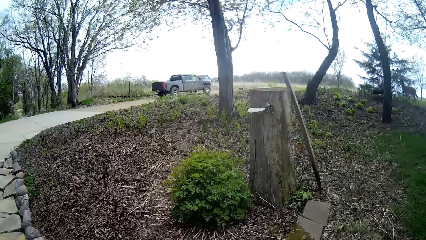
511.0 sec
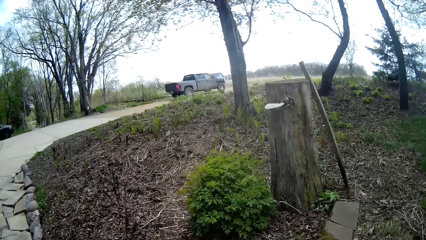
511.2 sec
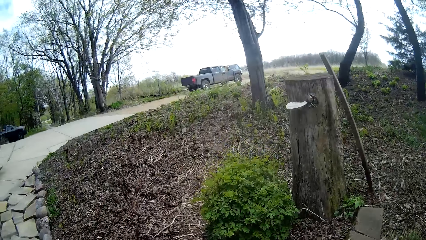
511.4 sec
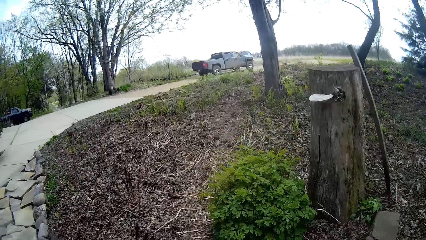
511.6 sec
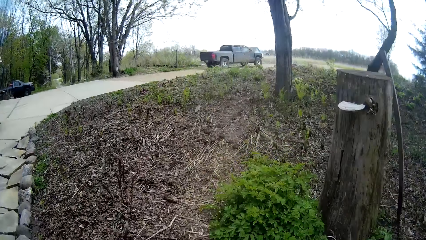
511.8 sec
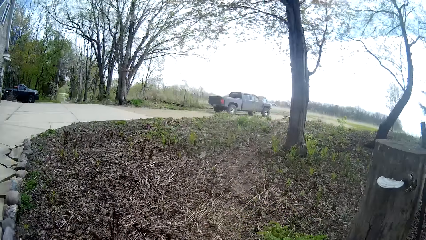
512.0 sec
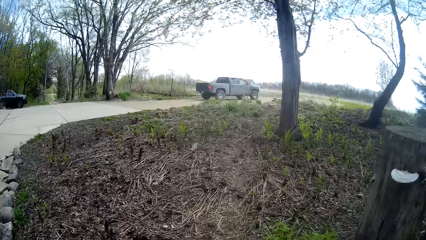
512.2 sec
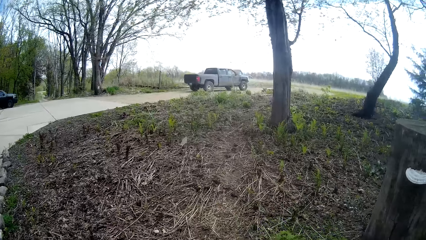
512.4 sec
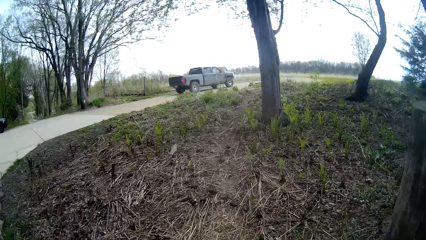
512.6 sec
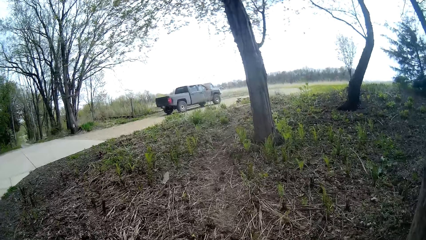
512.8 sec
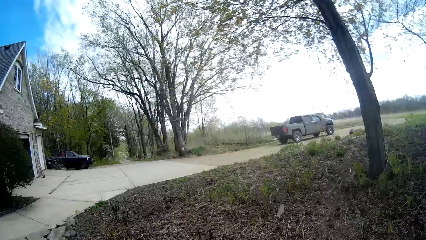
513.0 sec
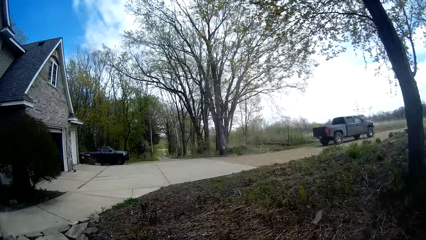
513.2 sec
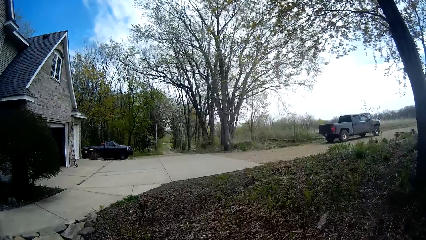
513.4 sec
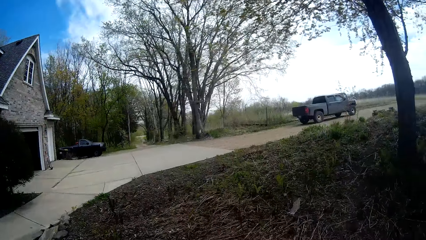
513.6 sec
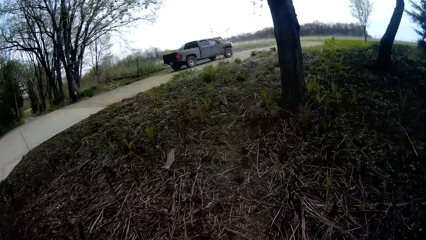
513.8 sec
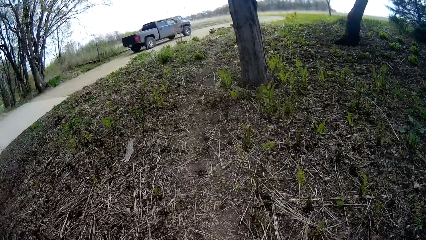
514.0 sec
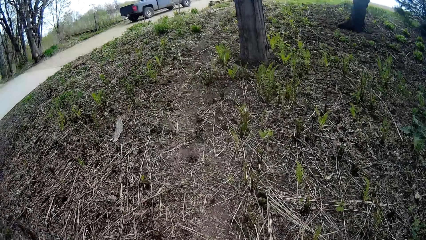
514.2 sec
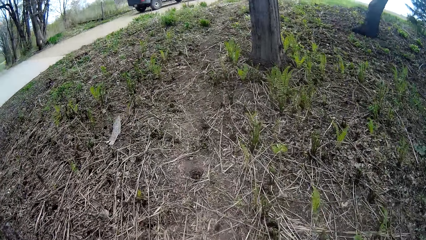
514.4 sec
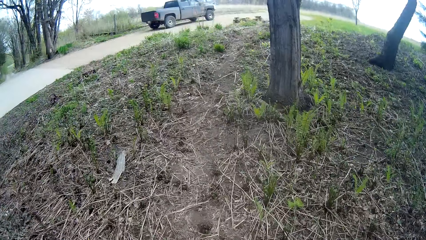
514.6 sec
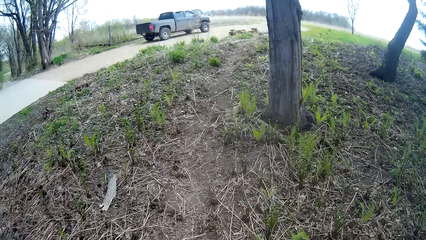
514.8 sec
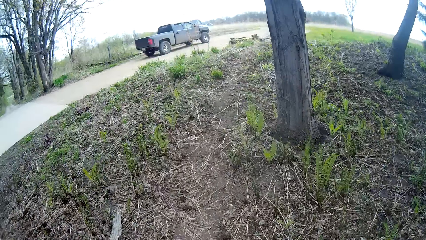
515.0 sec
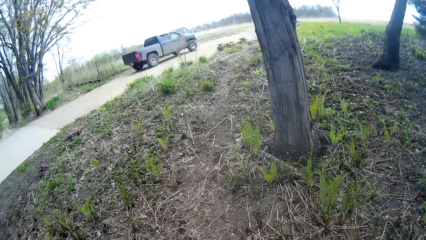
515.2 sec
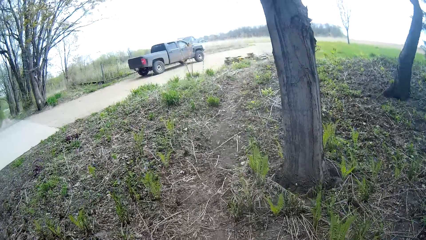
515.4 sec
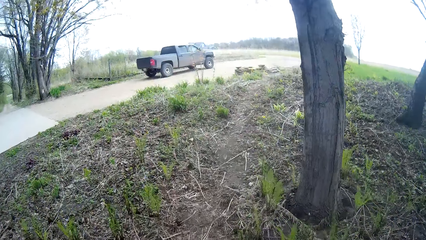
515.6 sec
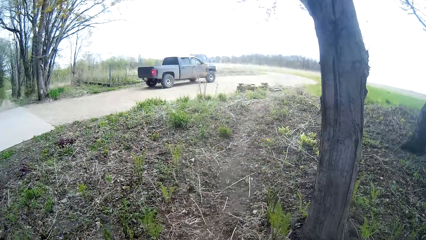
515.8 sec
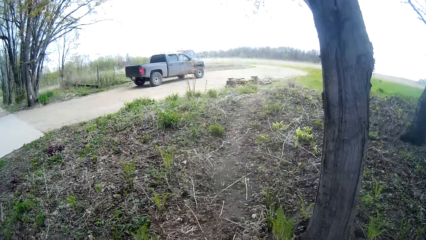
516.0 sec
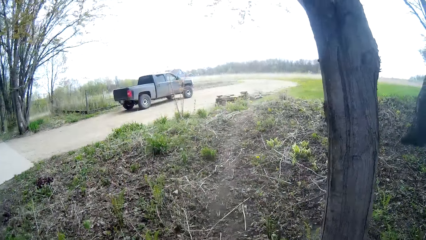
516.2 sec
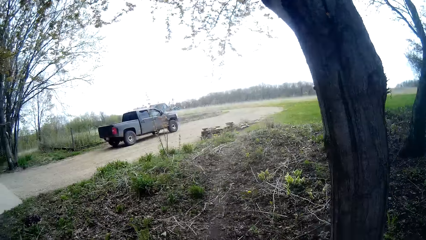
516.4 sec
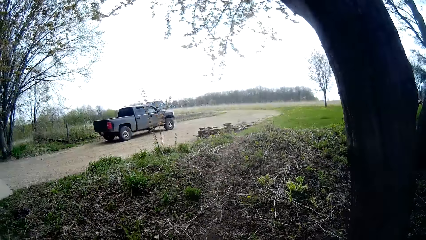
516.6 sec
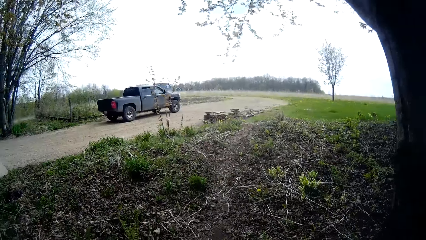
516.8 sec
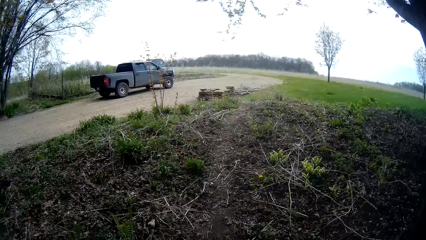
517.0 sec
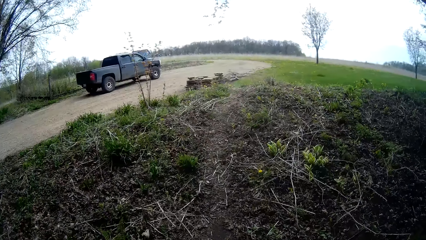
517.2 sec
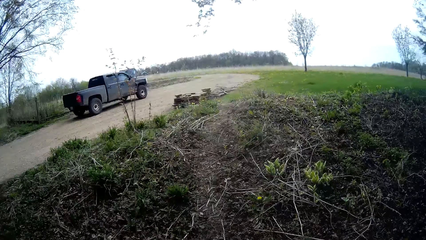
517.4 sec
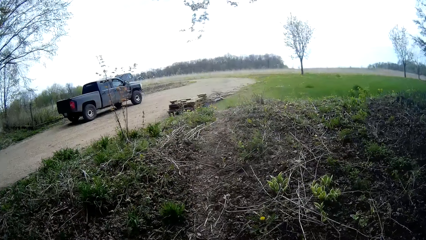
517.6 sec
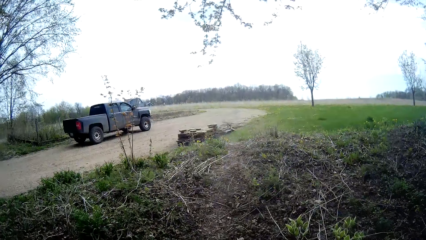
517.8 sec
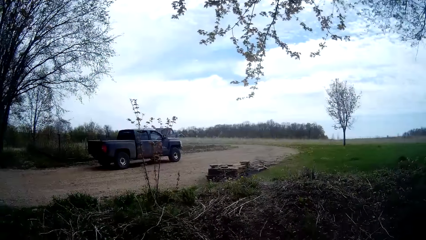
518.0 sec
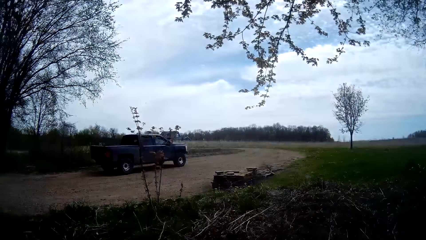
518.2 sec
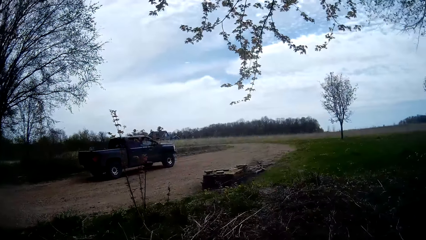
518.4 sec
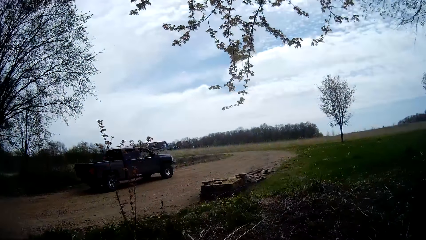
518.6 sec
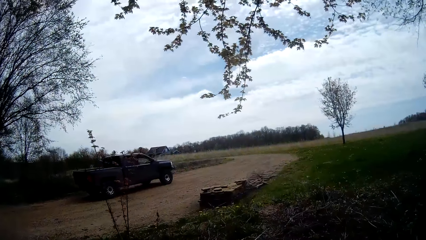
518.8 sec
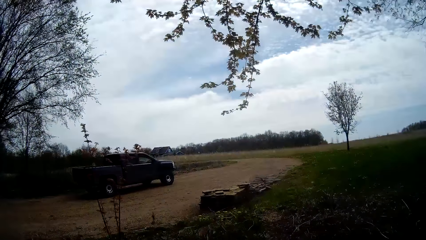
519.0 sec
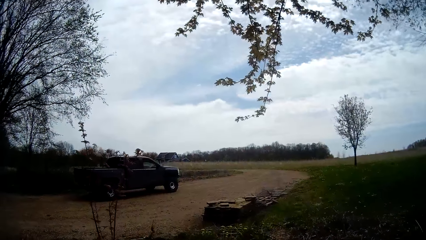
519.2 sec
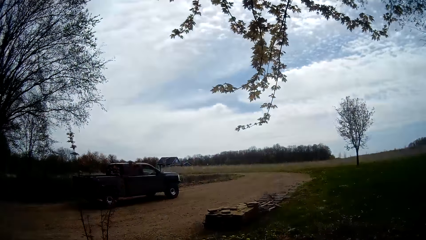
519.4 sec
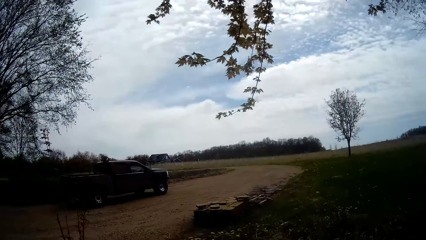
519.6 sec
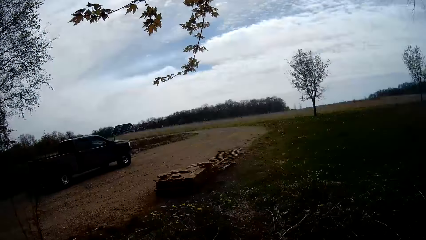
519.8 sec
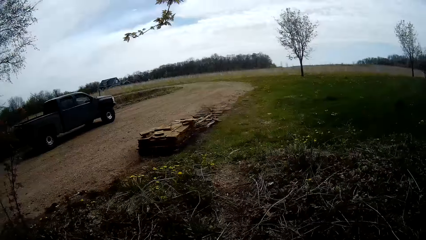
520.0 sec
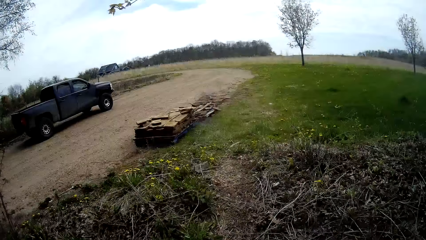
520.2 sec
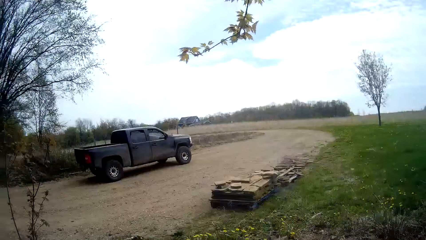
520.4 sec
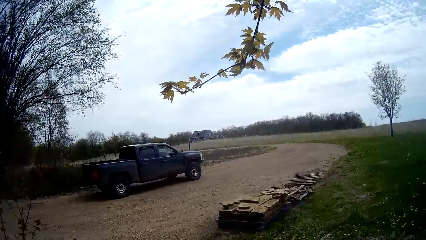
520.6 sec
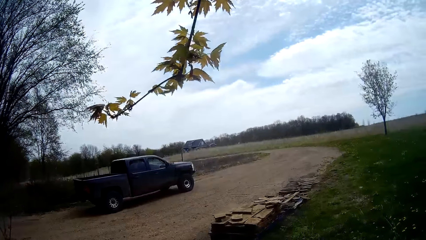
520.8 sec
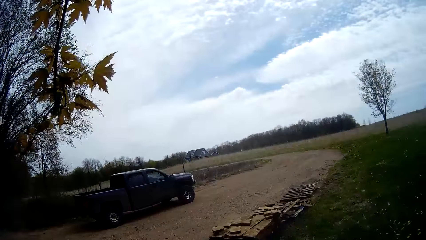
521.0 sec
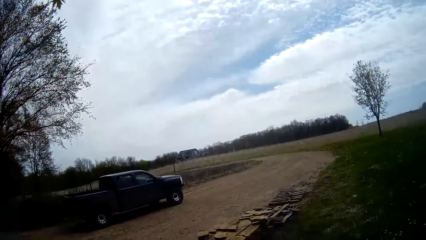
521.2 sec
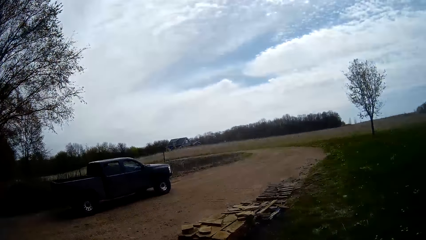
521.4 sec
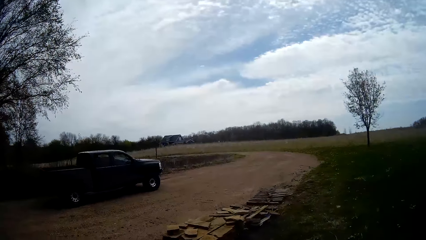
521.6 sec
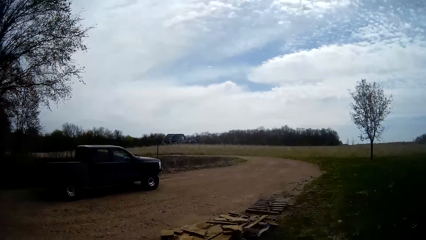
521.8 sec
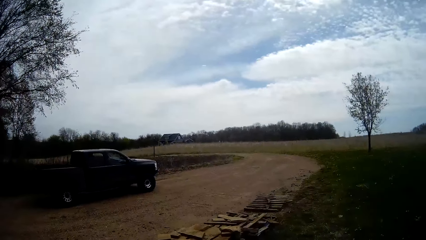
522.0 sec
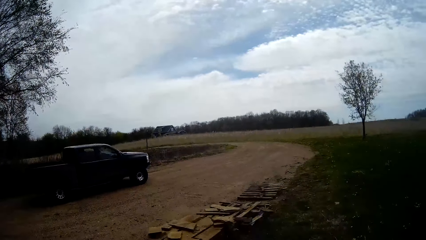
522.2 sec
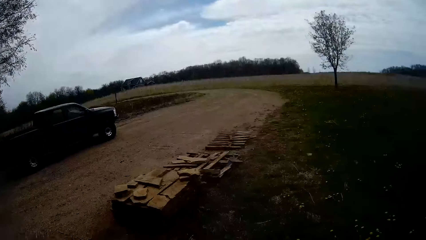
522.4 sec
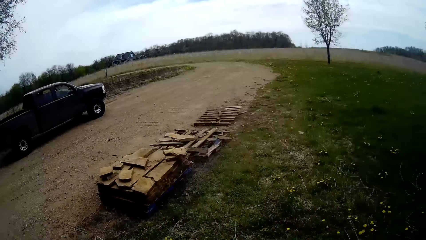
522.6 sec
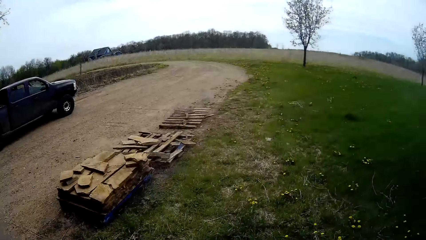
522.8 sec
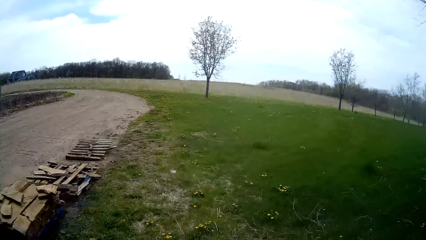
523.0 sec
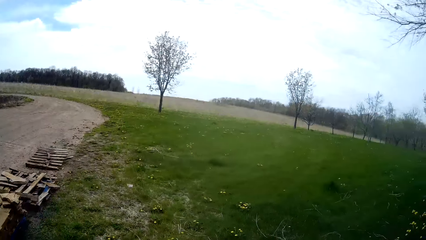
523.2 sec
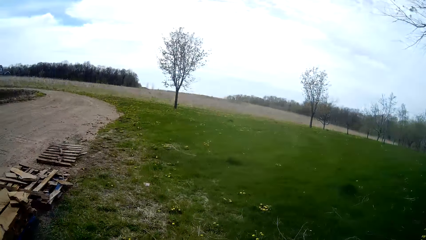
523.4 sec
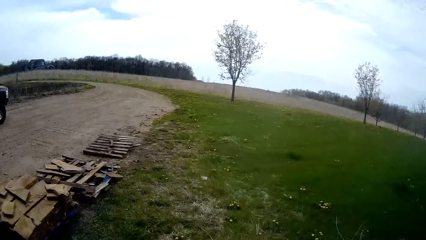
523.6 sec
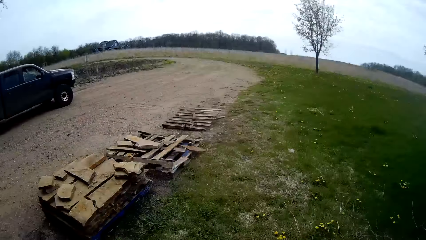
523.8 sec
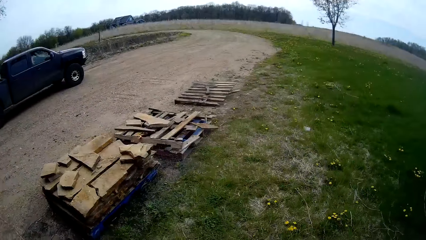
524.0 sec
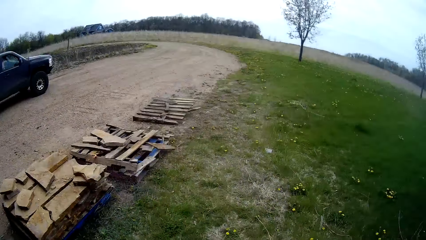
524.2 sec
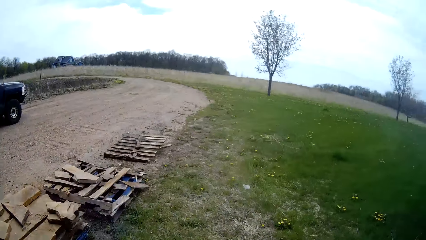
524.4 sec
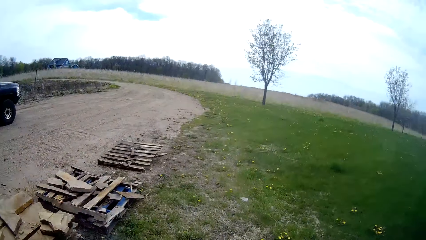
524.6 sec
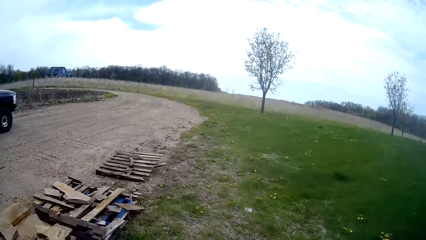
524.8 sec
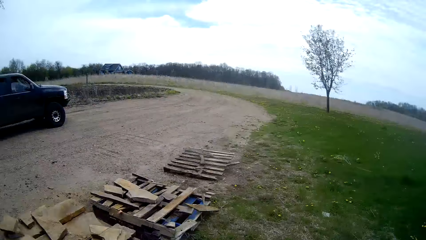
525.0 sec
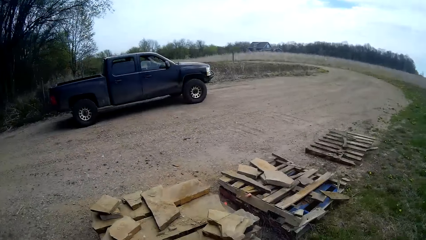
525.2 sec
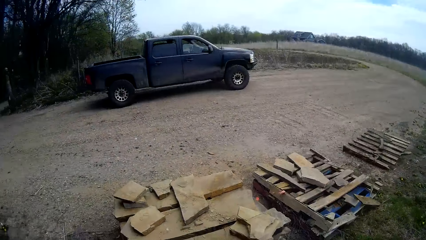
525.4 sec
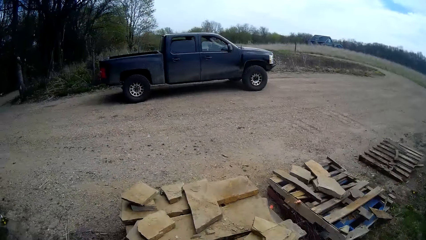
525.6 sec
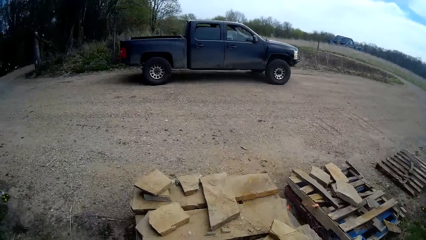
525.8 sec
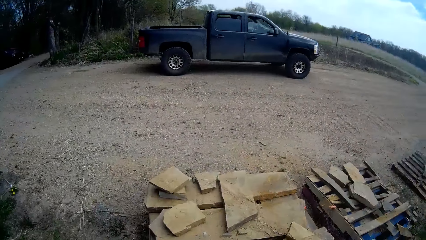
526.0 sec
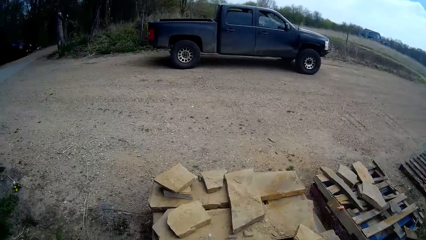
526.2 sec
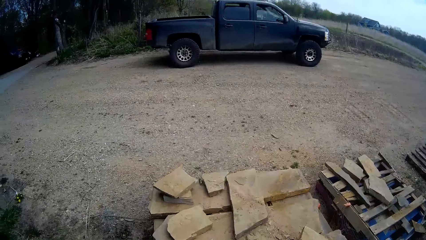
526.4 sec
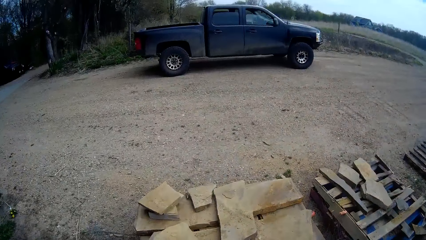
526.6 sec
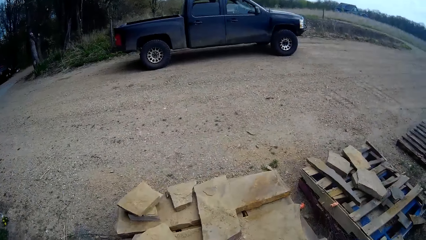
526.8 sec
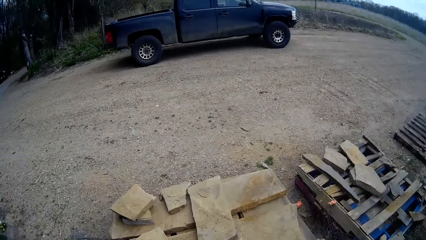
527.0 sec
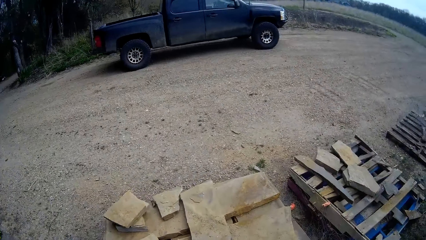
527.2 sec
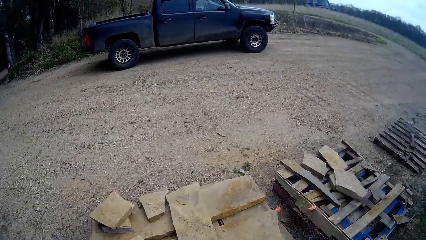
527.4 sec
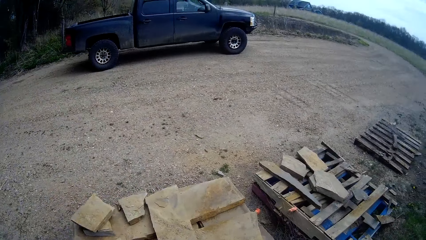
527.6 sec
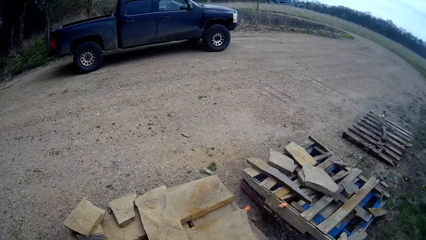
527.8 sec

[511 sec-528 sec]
The camera wearer walks on the bush path. They look around the area.
